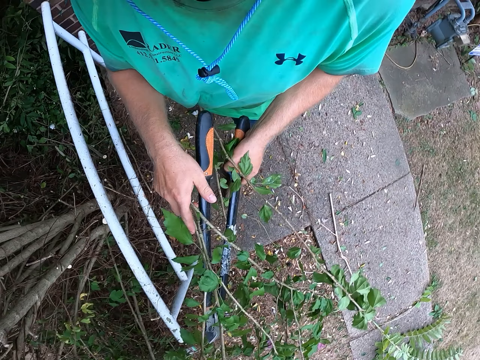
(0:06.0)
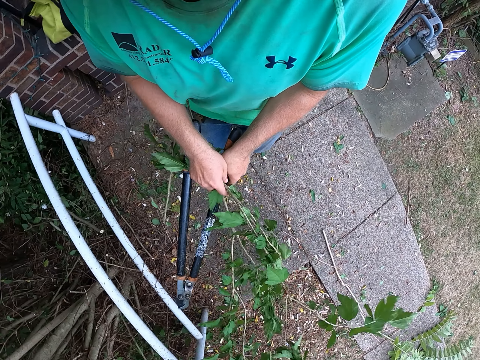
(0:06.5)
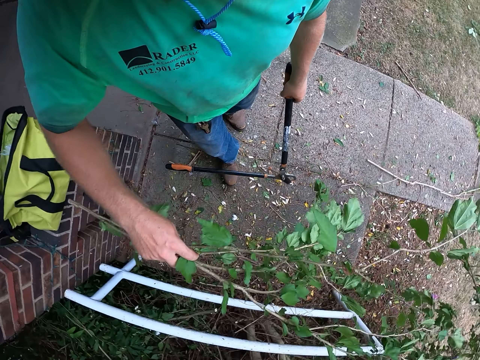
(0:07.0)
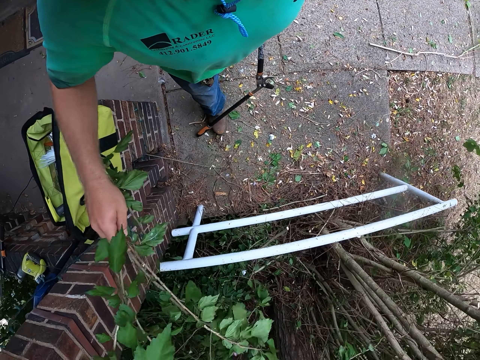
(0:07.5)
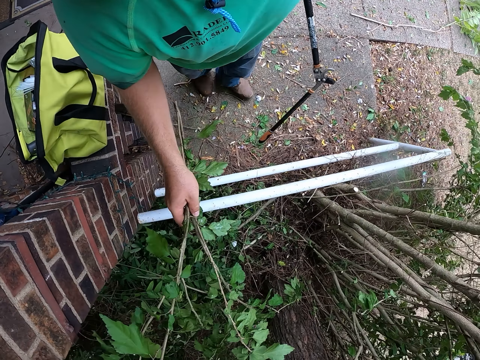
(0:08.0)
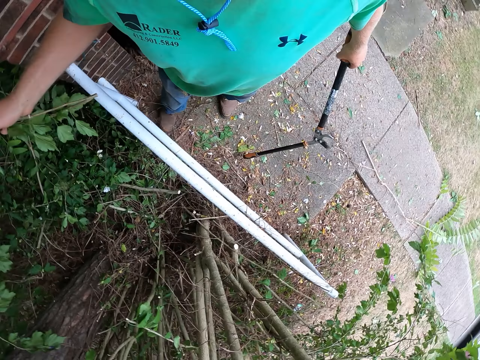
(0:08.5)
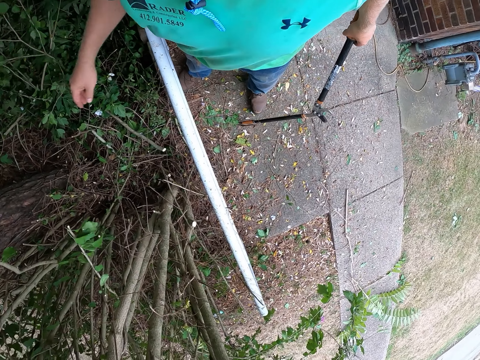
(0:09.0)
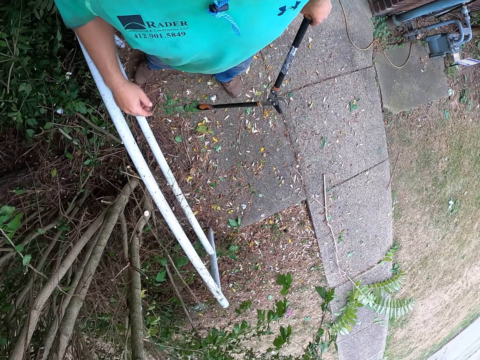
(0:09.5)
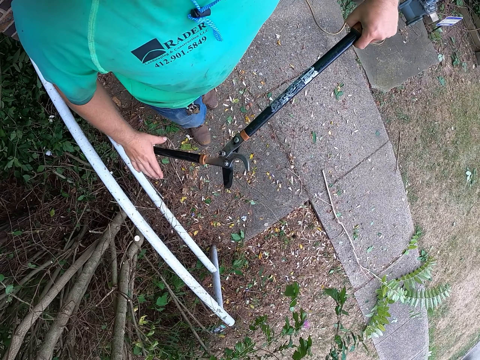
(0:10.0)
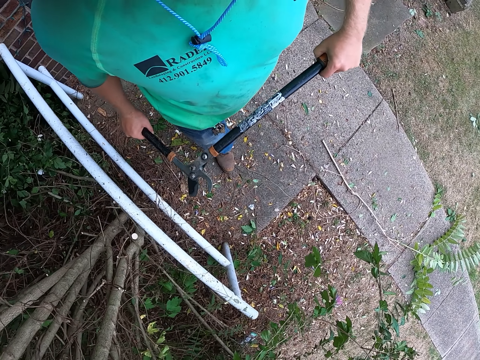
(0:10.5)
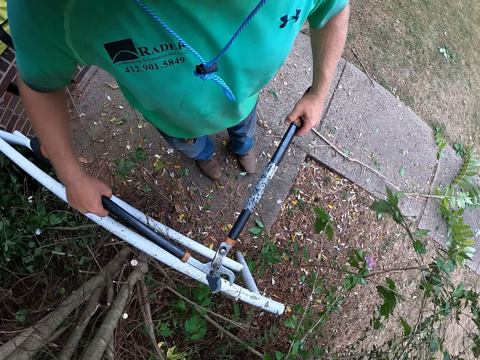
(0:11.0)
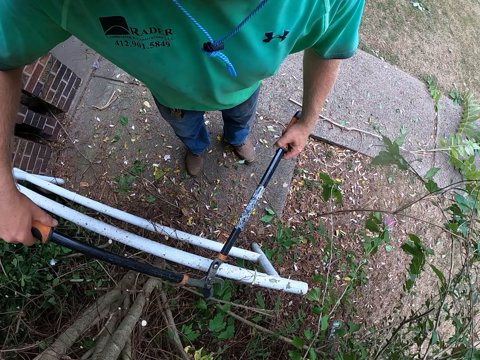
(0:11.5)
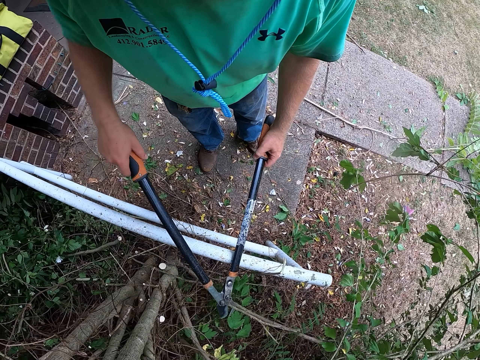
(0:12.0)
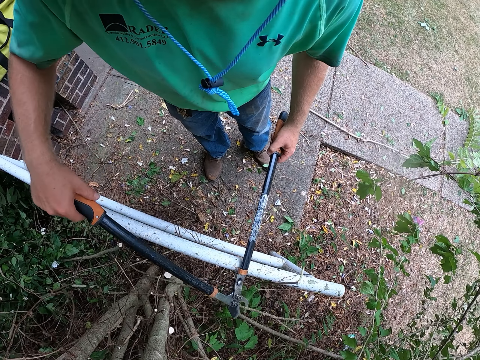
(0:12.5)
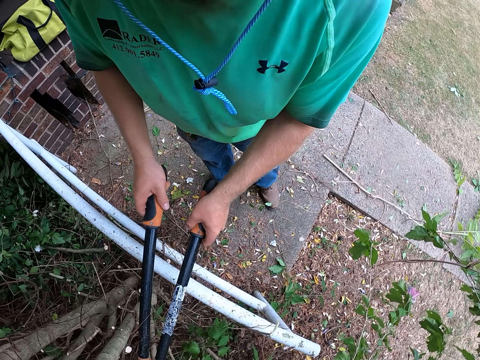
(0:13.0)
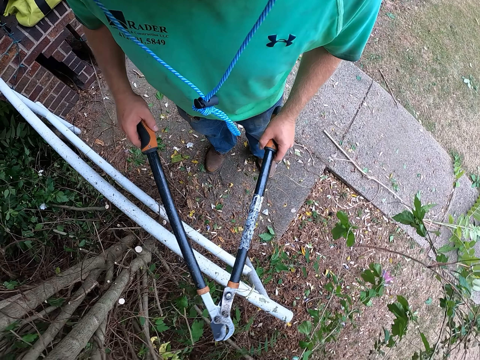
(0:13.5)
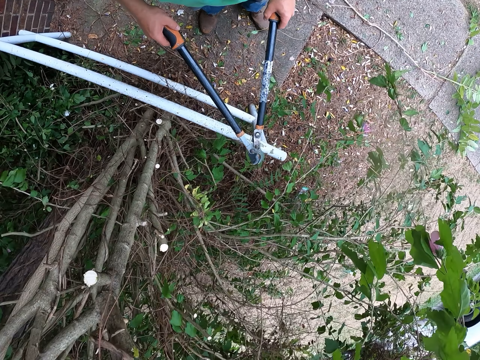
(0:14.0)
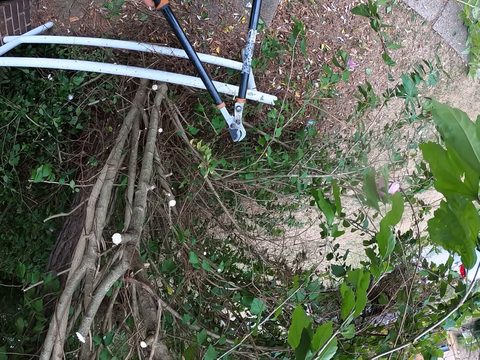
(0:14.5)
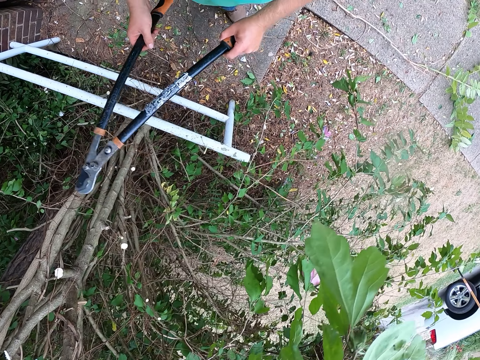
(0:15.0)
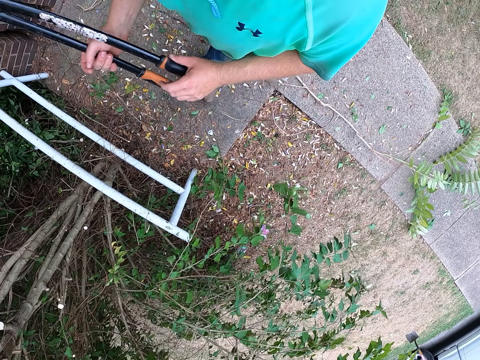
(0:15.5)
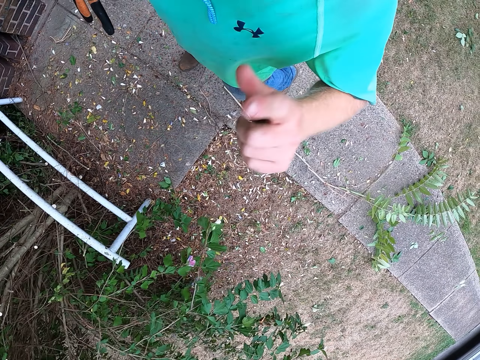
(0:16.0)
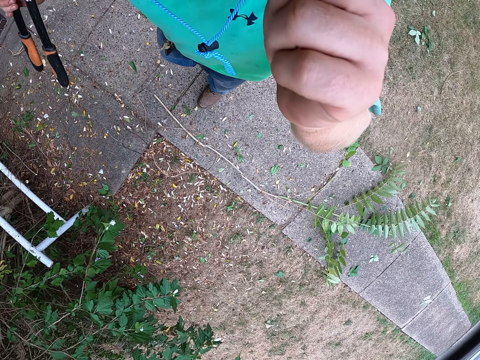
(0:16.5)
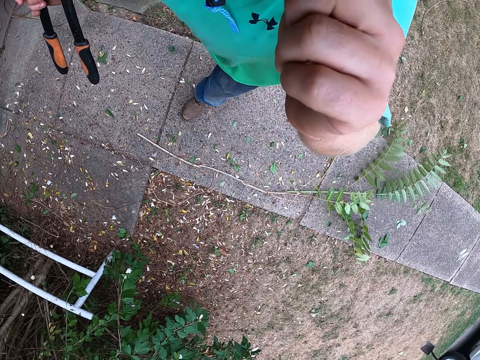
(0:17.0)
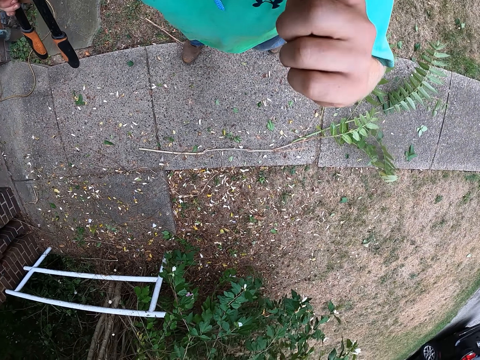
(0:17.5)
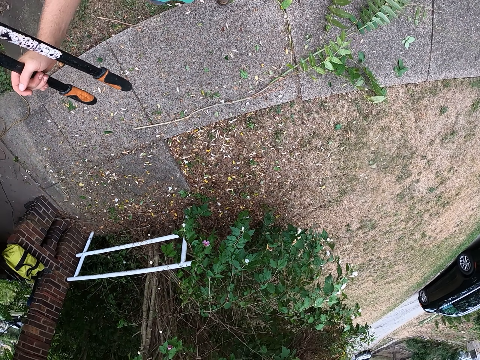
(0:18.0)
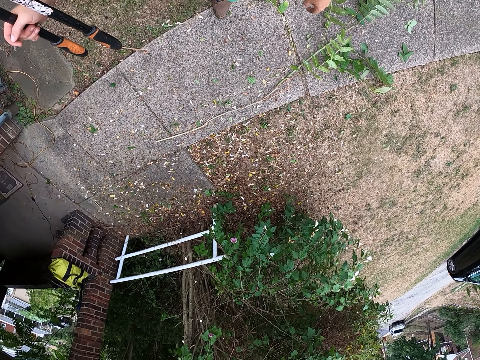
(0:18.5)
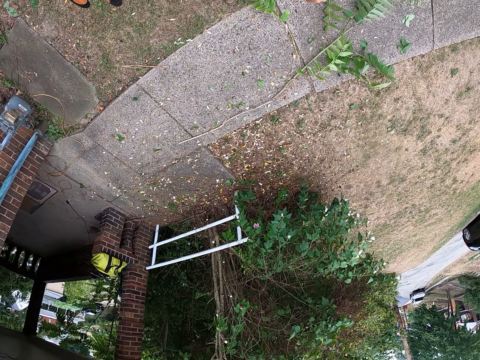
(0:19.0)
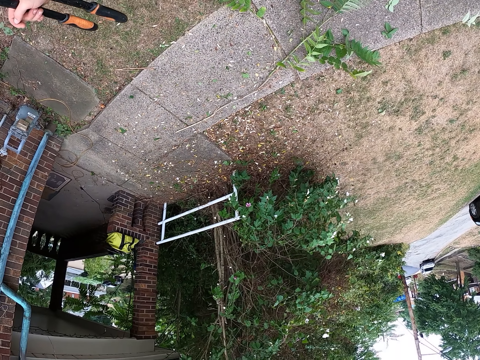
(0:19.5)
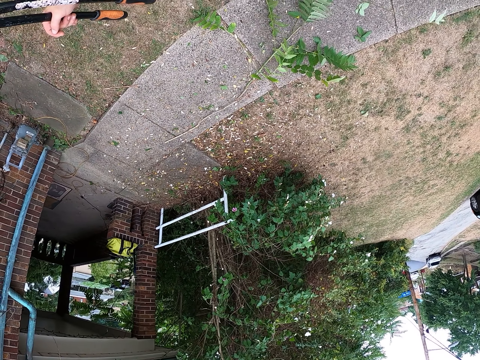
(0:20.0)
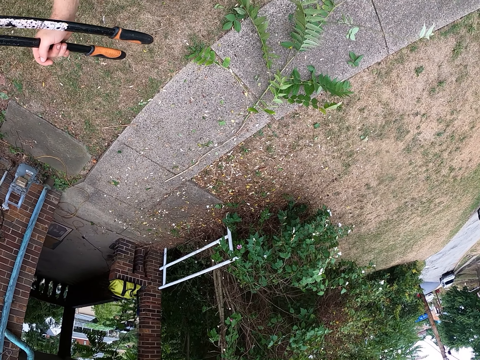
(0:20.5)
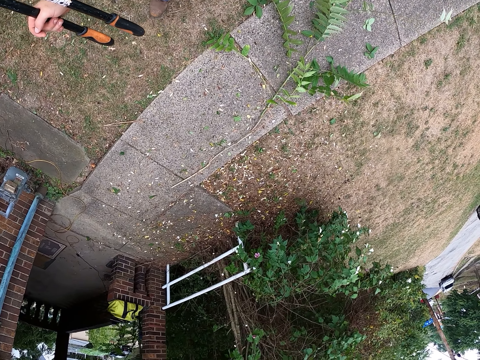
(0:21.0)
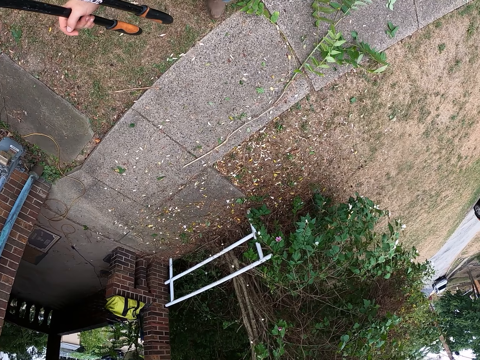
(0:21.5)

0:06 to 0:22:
The camera wearer plucks flowers with his right hand. He throws the trimmed branch in his right hand on the ground. He holds the pruning shears with his hands. He trims the tree with the shears in his hands. He holds the shears with his right hand. He scratches his face with his left hand. He stares outside.

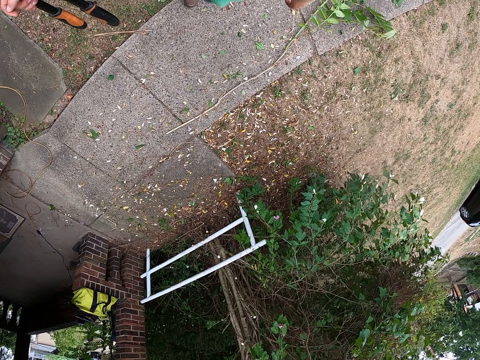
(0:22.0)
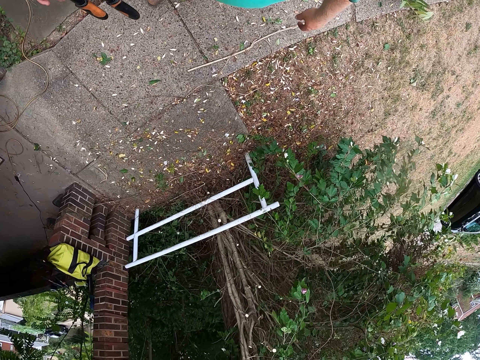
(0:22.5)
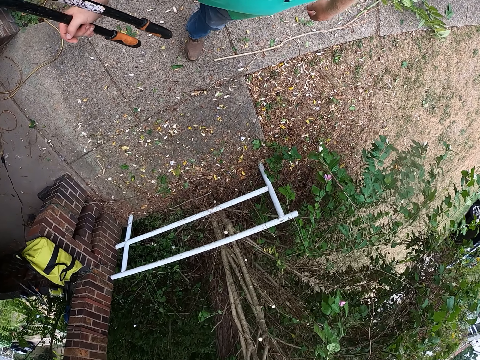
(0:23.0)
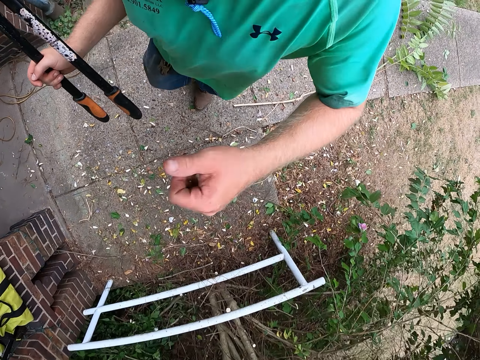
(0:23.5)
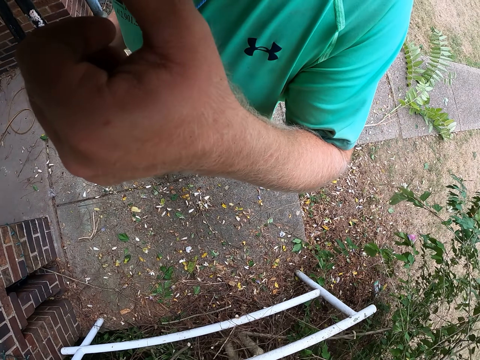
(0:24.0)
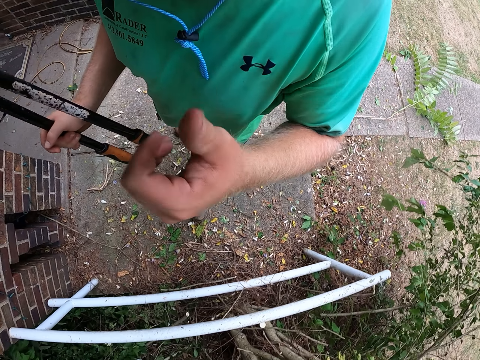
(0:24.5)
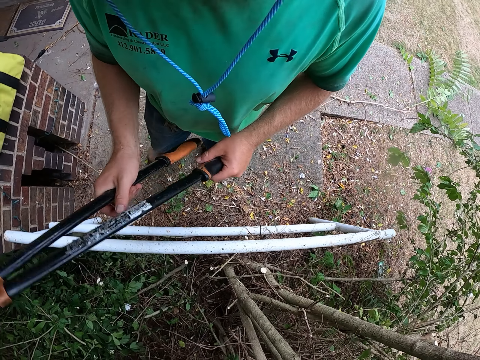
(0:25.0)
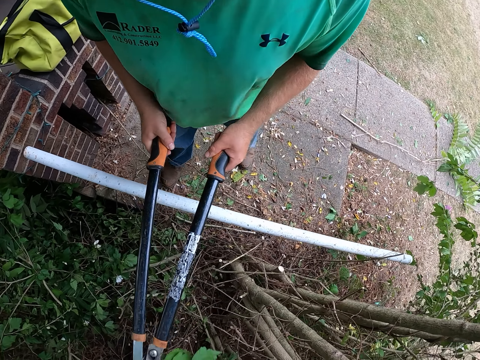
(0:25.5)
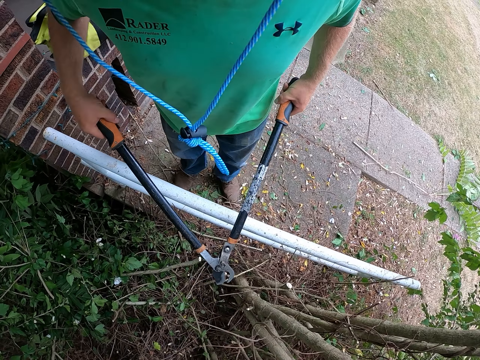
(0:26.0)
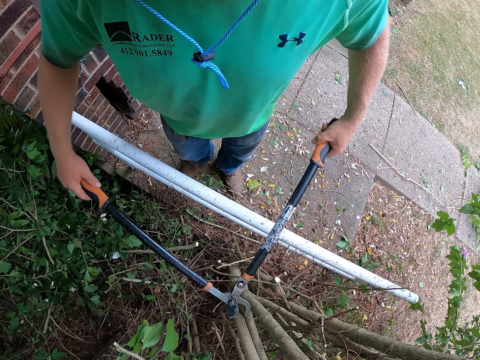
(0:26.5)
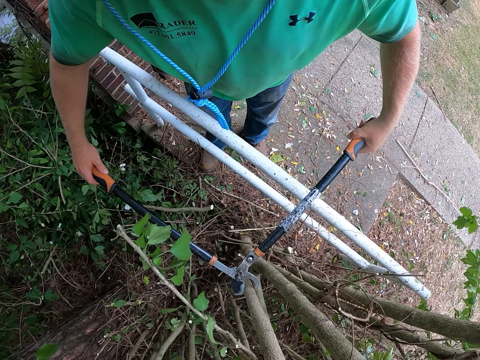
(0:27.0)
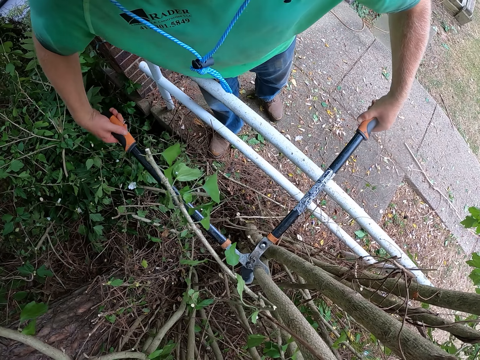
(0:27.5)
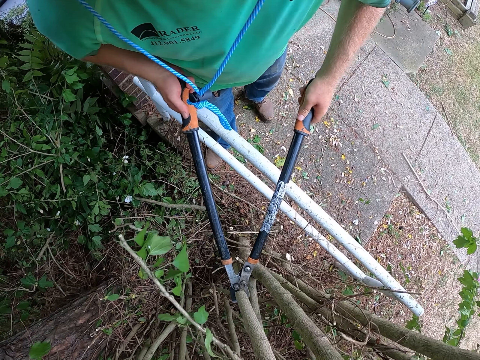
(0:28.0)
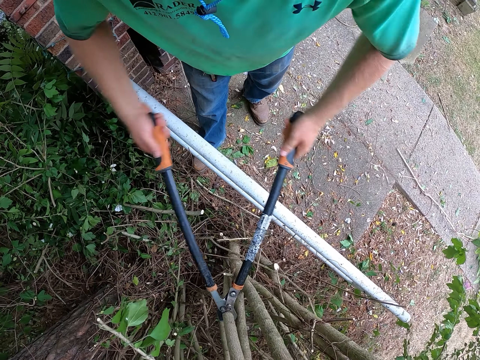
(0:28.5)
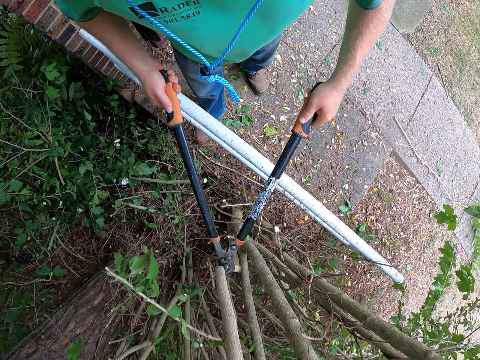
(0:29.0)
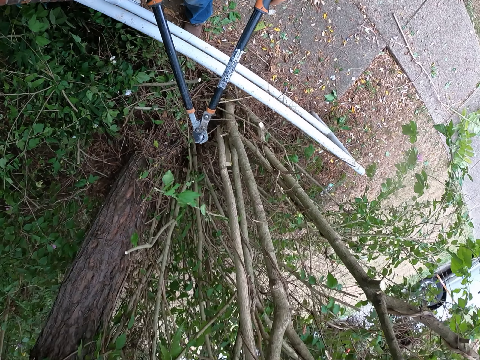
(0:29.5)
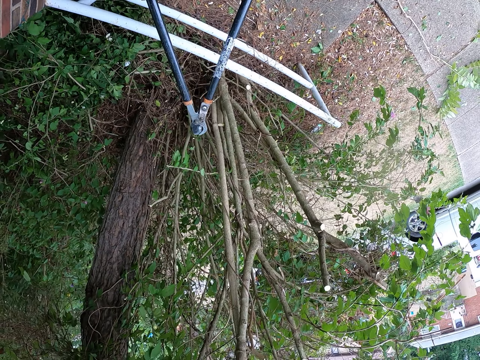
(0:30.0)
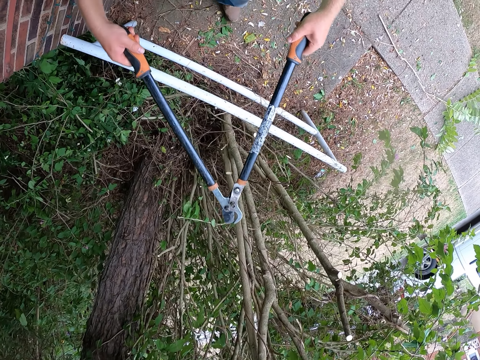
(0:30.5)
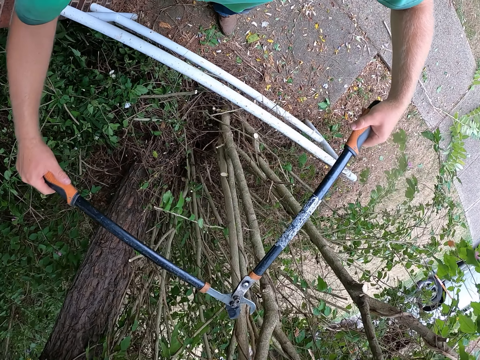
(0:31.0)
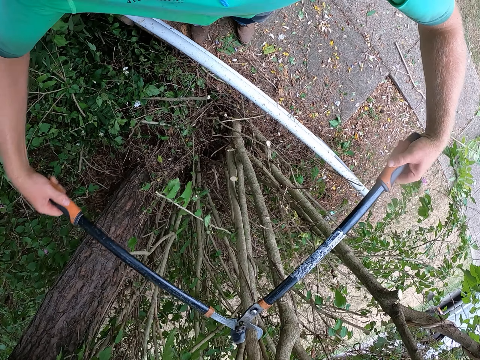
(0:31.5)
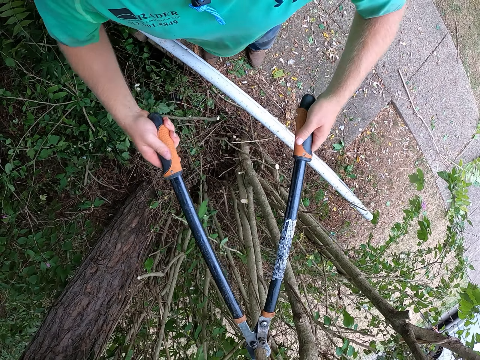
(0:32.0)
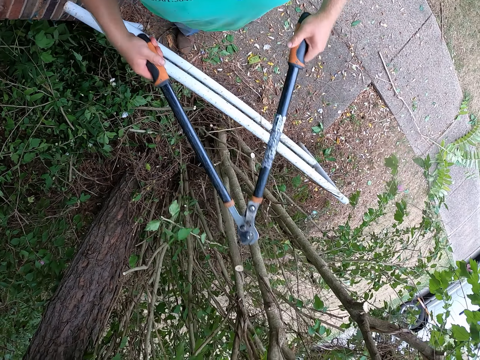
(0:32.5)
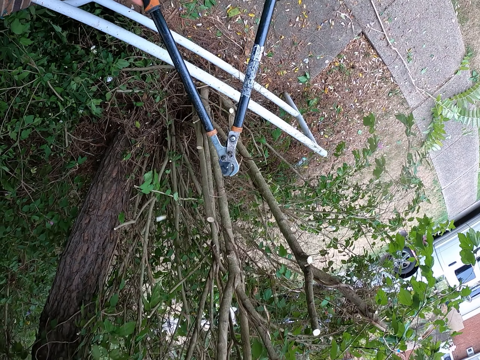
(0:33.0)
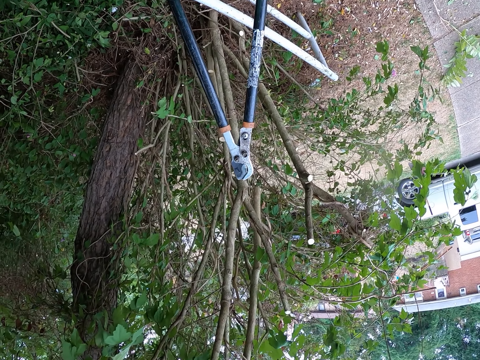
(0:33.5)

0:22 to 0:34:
The camera wearer walks outside. He cleans his nose with his left hand. He holds the pruning shears with his hands. He trims the tree with the shears in his hands.
